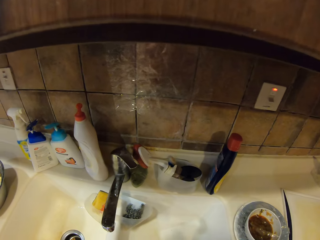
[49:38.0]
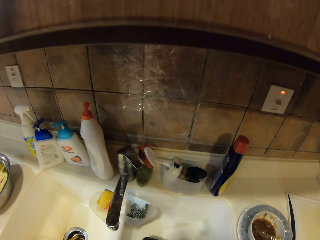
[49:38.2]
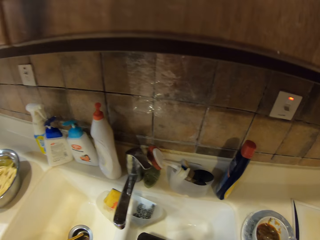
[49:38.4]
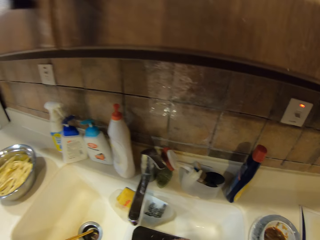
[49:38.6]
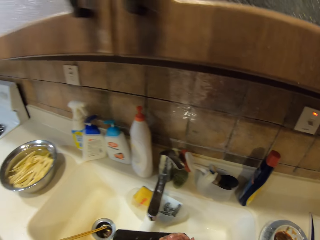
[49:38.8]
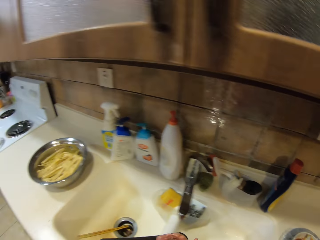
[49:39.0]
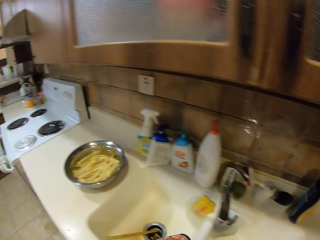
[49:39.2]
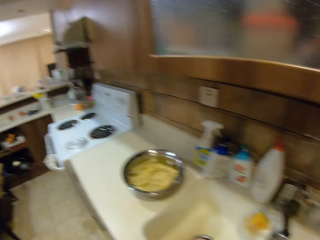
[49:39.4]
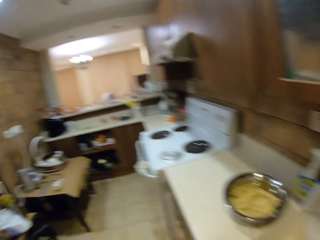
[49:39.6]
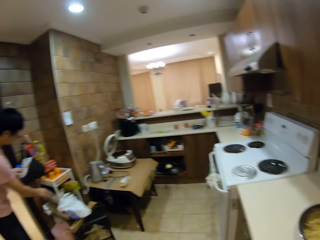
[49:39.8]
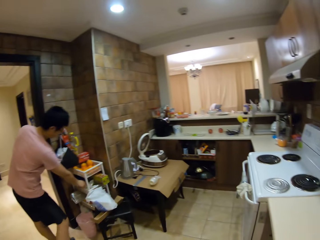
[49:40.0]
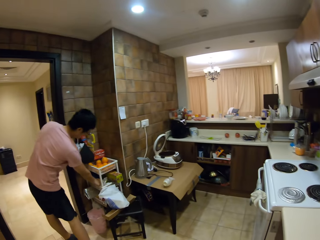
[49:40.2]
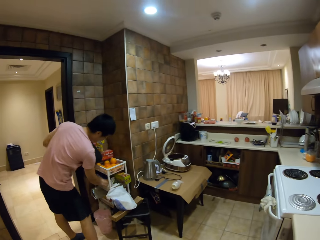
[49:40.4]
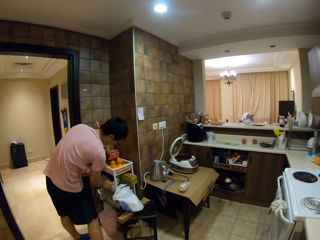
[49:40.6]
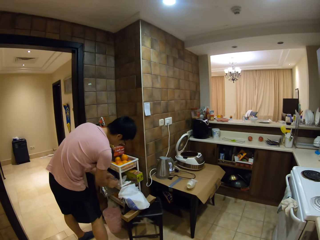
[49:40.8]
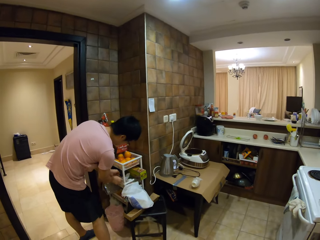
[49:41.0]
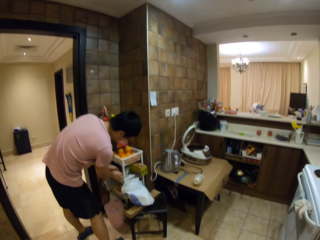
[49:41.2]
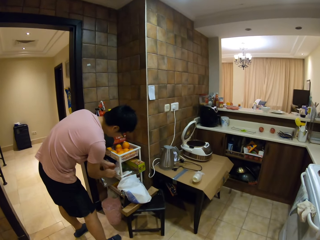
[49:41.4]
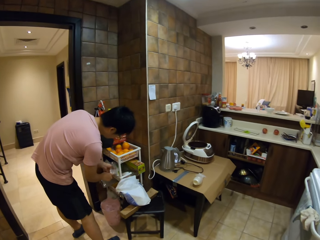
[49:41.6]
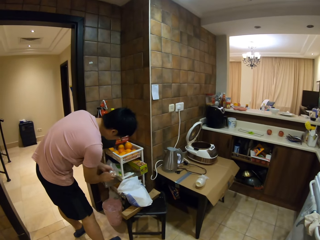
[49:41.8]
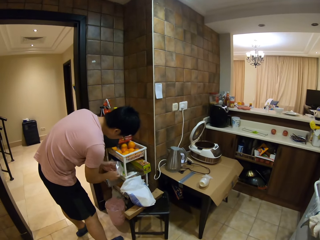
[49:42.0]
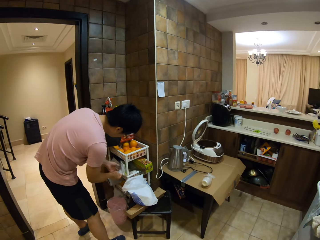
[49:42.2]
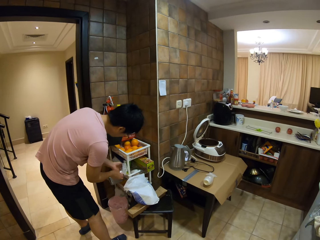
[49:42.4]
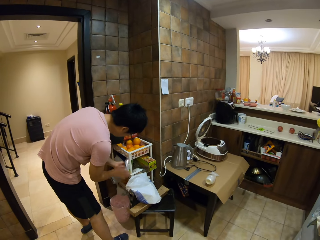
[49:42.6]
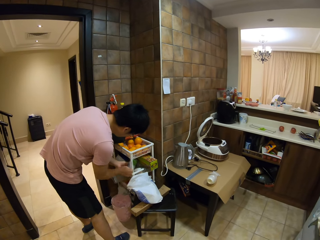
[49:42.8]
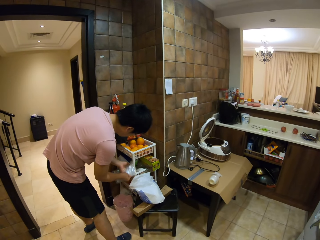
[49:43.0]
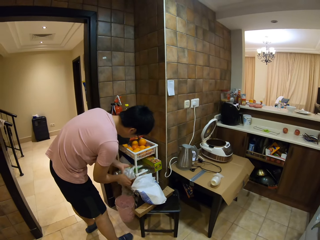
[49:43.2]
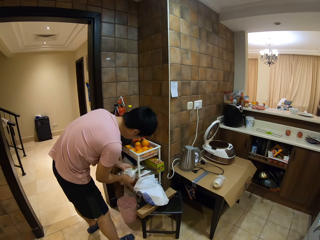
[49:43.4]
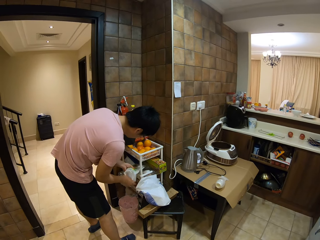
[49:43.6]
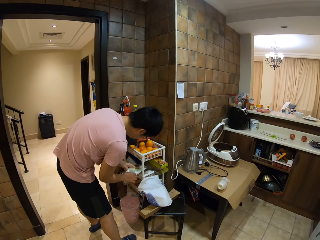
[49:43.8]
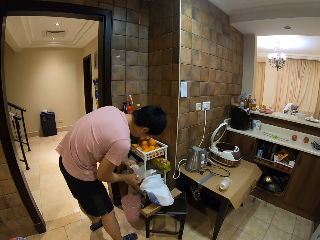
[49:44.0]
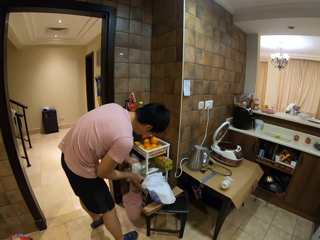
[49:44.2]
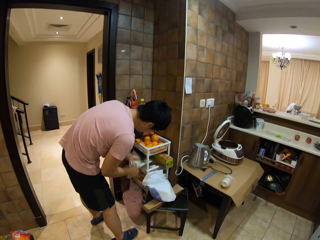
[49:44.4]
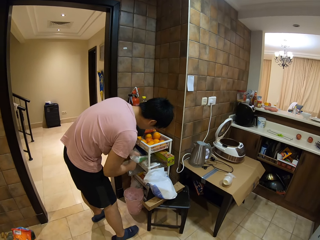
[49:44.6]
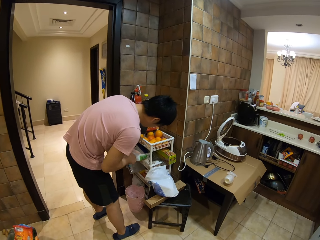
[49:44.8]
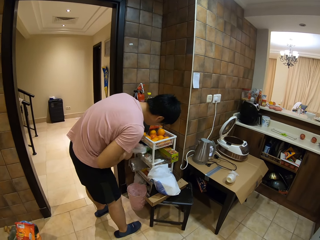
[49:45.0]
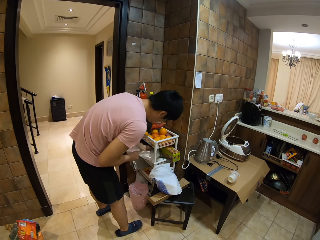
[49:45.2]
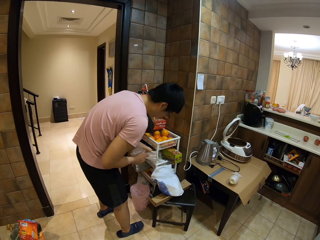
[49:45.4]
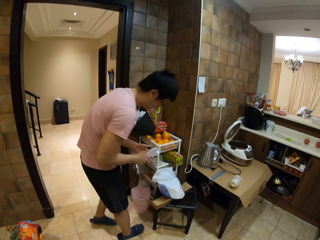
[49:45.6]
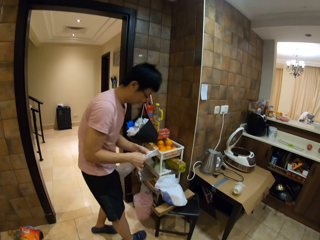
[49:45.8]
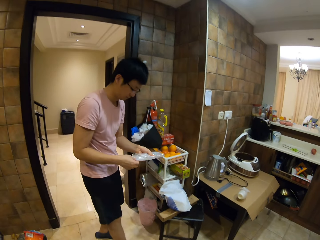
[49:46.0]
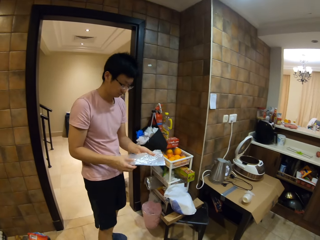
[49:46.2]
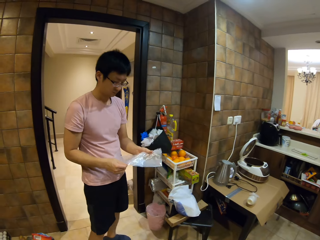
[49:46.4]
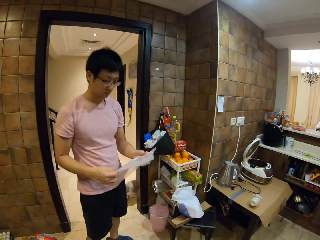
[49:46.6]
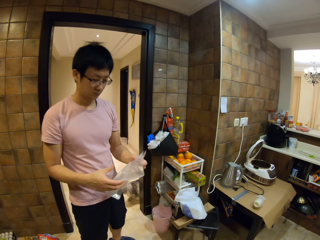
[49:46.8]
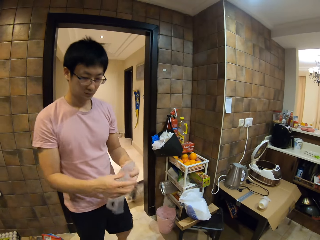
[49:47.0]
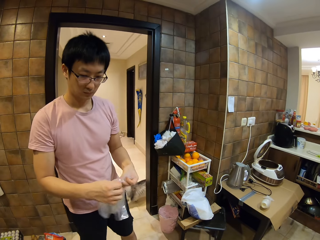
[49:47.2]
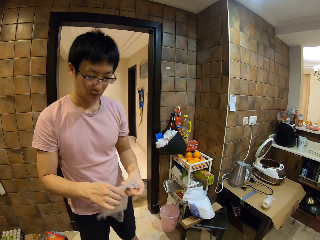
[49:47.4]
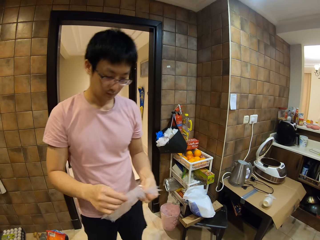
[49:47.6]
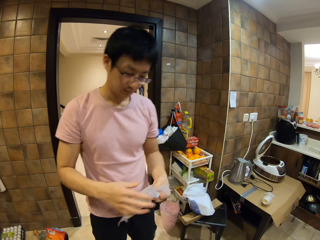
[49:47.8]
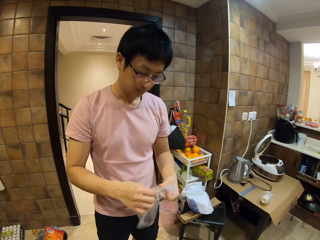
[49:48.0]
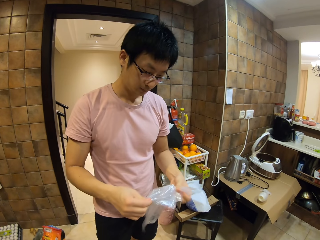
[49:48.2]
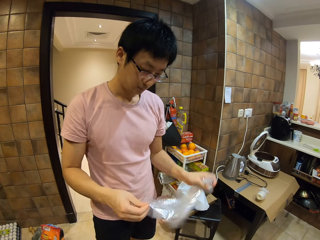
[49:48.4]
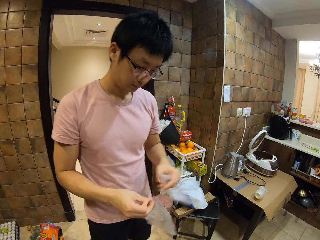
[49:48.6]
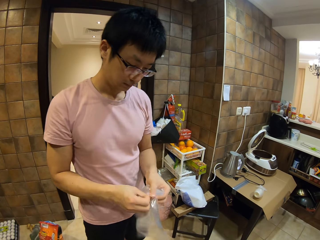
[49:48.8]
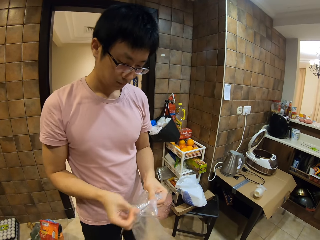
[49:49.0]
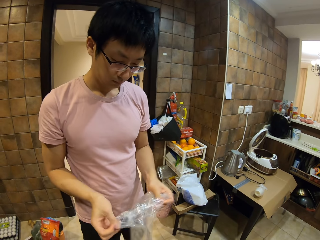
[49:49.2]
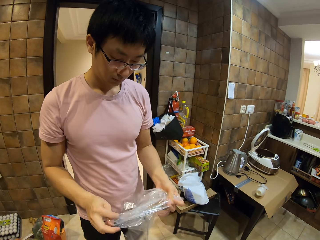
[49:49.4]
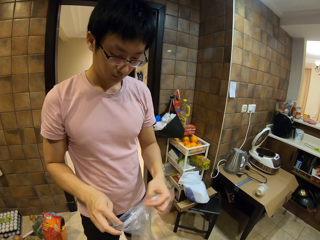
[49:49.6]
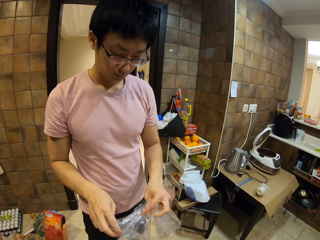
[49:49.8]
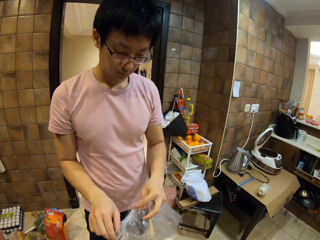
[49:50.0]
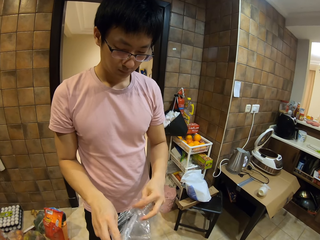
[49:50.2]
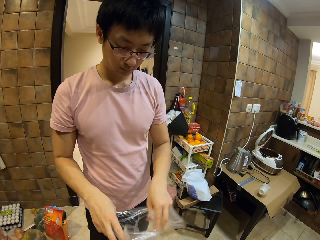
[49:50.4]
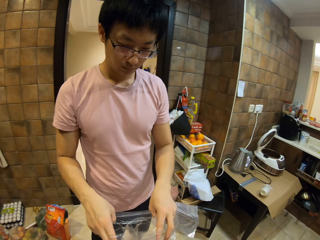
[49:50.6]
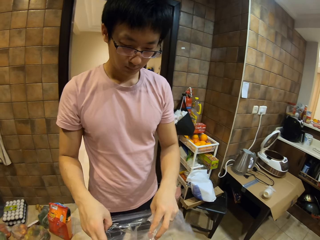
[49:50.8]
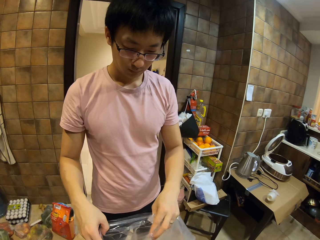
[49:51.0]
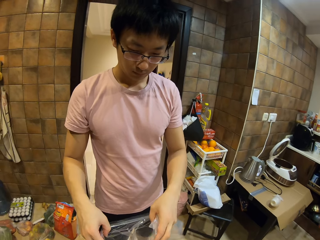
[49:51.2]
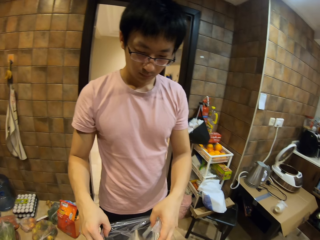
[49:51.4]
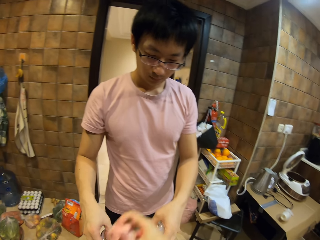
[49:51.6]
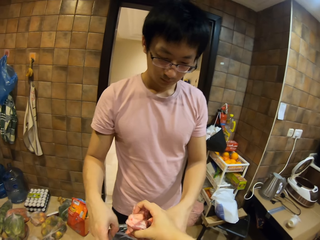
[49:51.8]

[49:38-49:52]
The camera wearer picks the meat container and speaks to a person. They look at the person. The person picks another nylon paper. The person checks the papers. The man takes the nylon paper, holds a polythene bag with the other hand, and walks. The man separates polythene bags and opens the polythene bag.

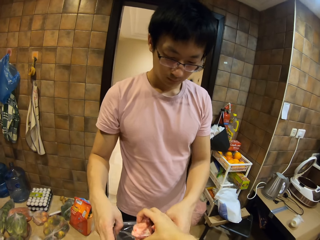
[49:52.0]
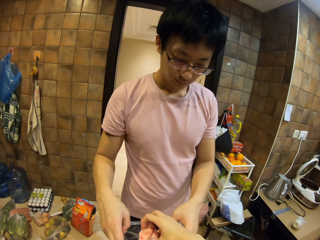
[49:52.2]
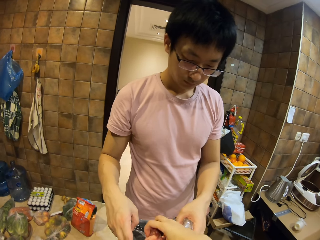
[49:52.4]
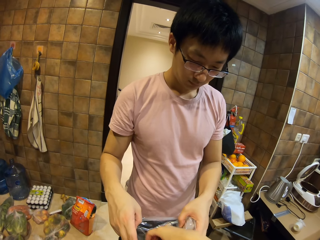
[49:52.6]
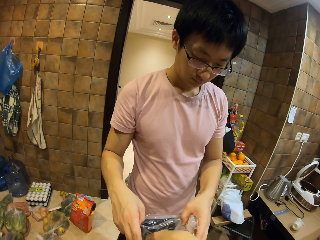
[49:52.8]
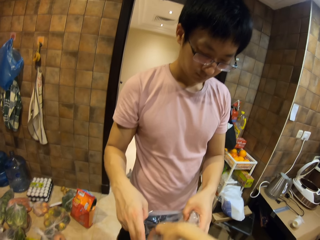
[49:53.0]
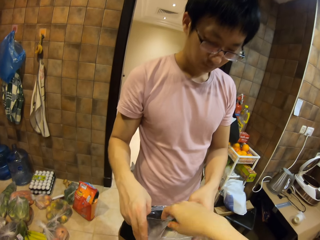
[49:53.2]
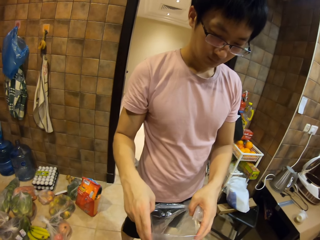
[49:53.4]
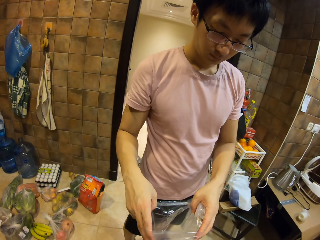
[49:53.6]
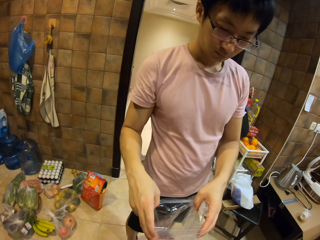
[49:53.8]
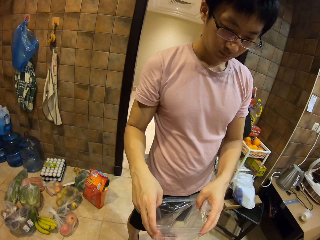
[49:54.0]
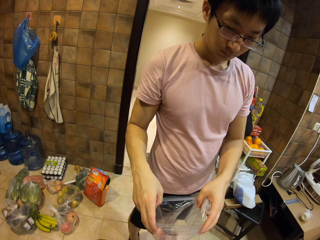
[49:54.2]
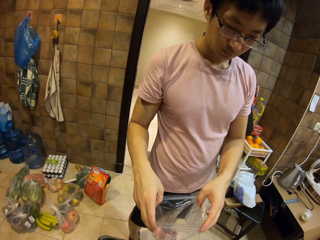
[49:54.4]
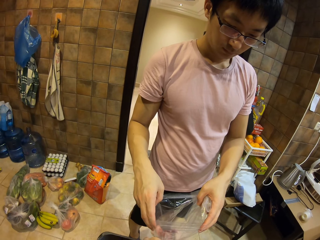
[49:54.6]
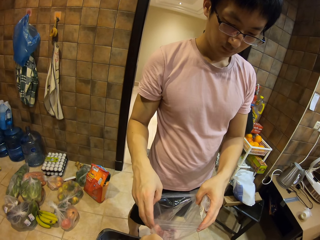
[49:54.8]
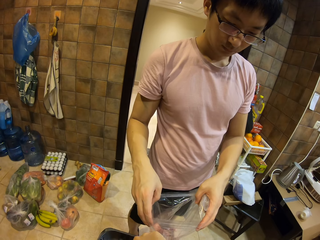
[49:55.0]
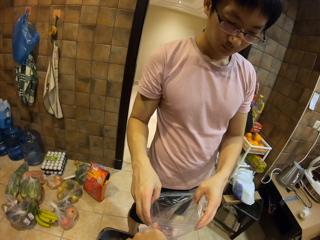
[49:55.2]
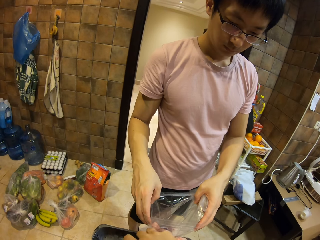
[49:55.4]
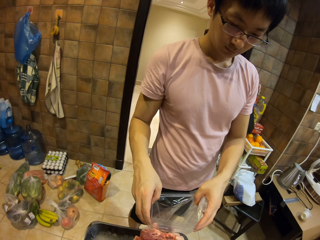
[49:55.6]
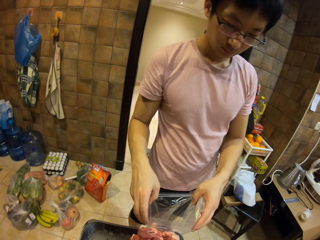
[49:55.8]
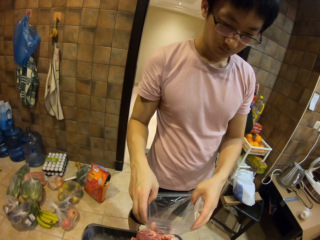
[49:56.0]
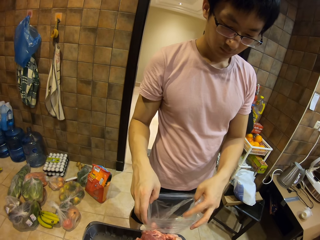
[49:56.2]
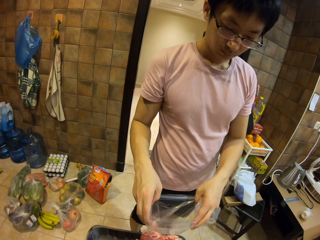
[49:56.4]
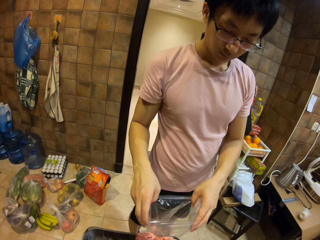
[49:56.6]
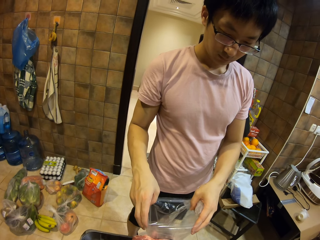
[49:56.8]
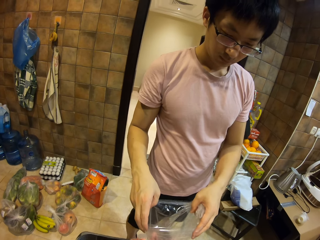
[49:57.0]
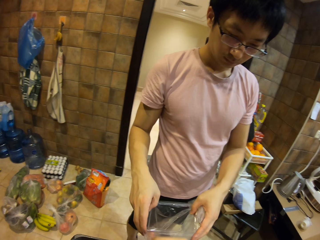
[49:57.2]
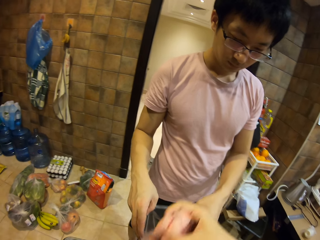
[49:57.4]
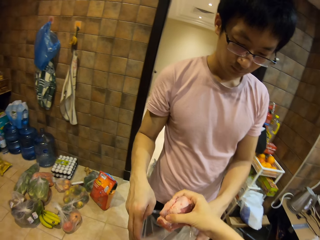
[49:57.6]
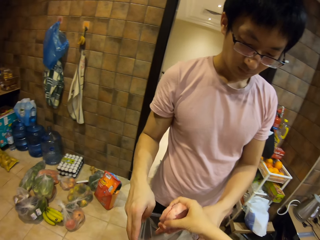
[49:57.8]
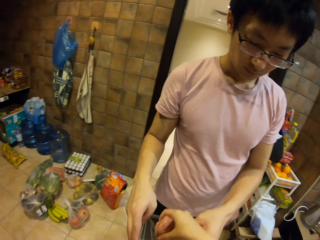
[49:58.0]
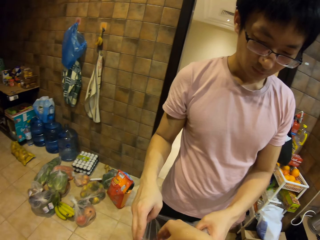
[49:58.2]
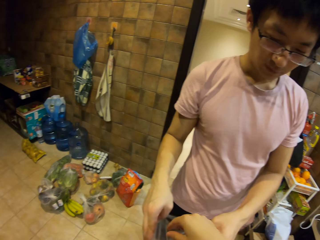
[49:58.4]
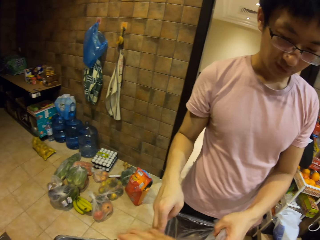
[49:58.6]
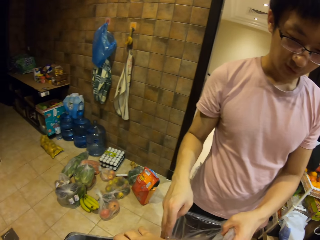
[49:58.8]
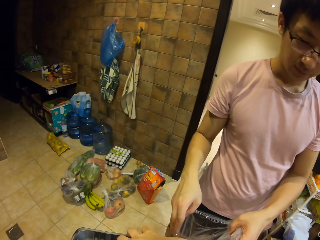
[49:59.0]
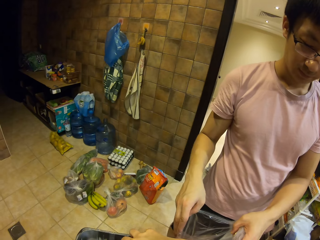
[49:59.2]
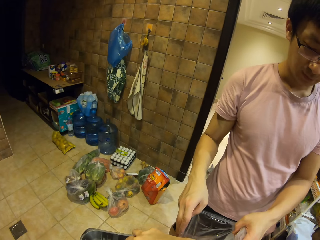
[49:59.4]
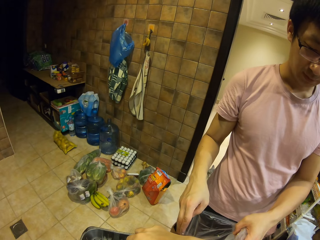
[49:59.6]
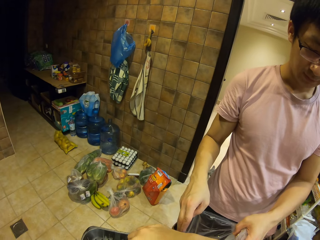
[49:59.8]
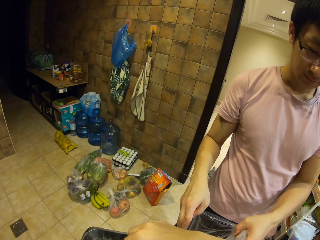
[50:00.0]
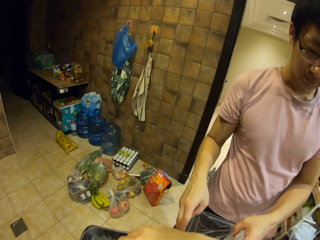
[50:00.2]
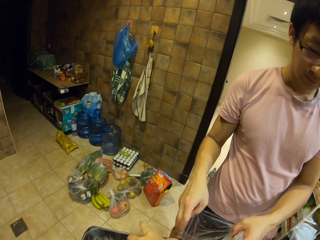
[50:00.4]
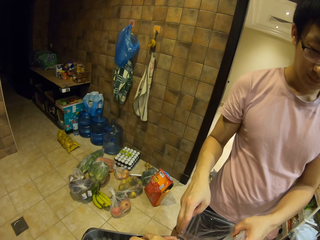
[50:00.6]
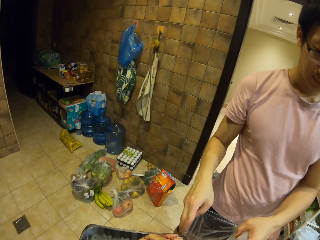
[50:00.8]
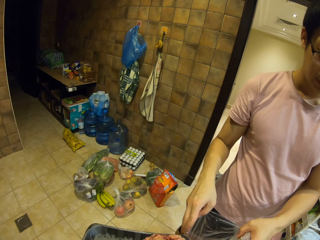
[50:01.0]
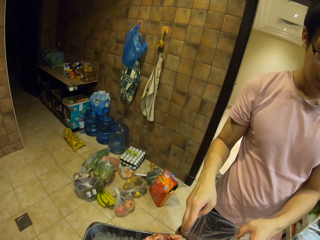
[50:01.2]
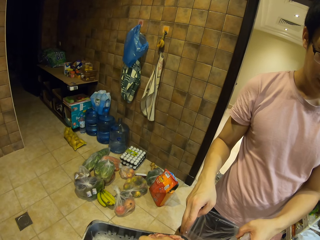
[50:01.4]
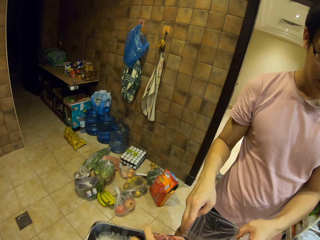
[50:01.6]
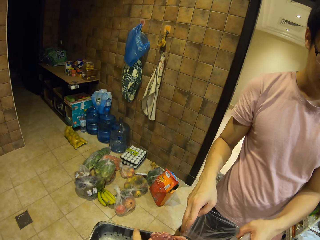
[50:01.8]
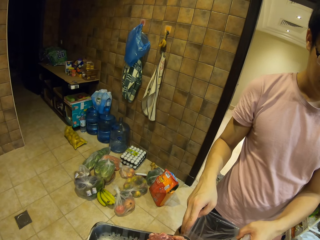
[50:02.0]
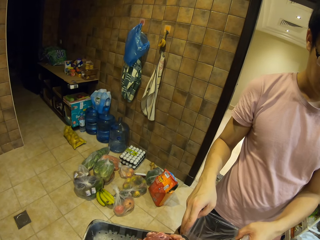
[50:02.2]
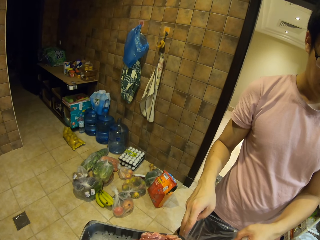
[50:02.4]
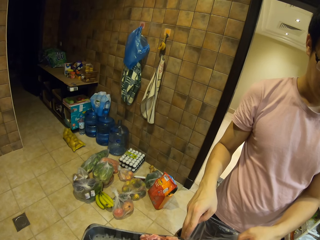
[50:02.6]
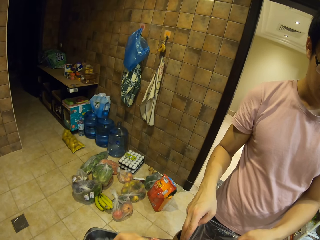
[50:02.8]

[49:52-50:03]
The camera wearer puts meat in the polythene bag. They put meat in the polythene bag again. They pick meat.
